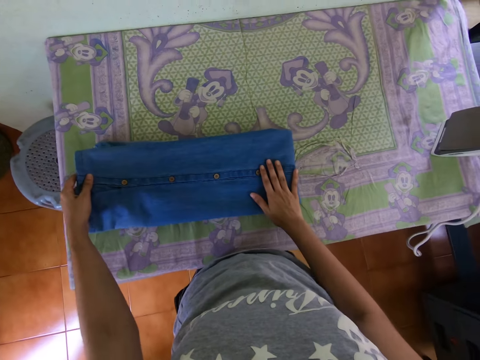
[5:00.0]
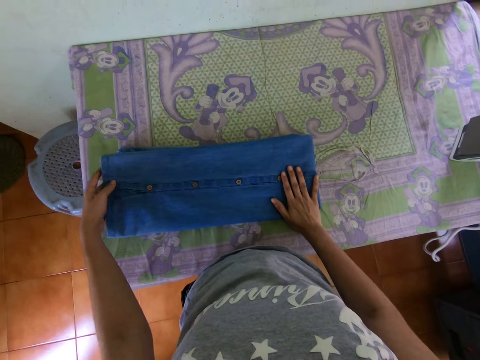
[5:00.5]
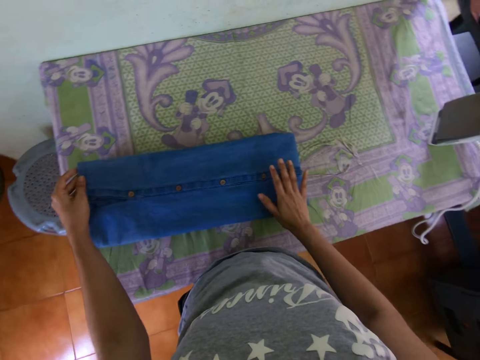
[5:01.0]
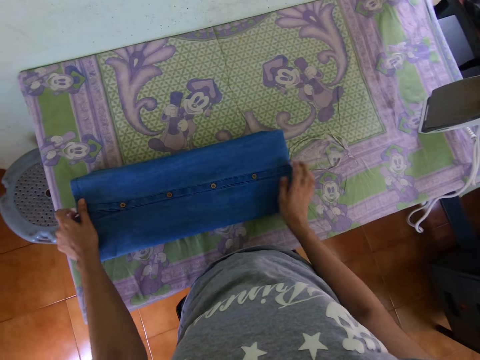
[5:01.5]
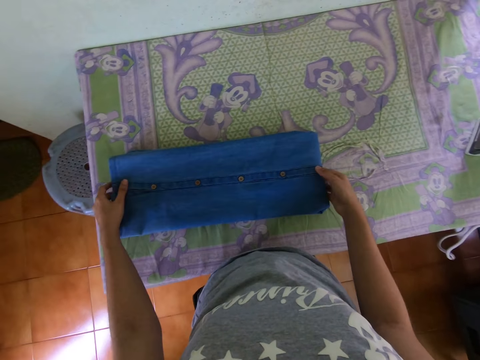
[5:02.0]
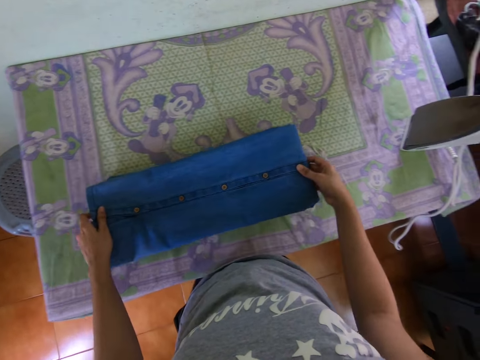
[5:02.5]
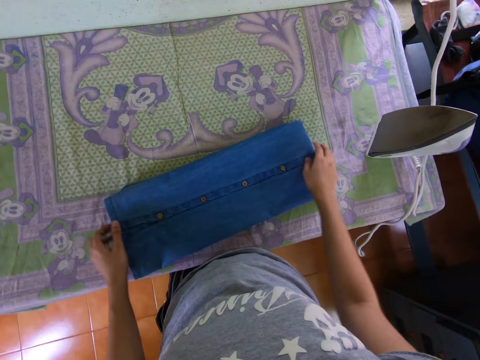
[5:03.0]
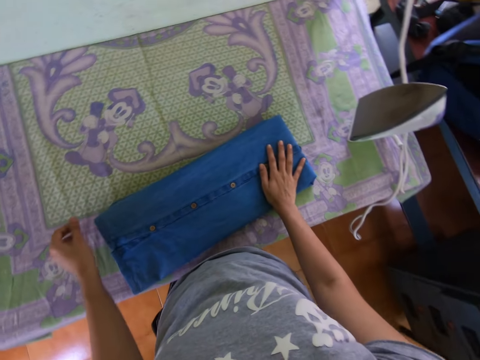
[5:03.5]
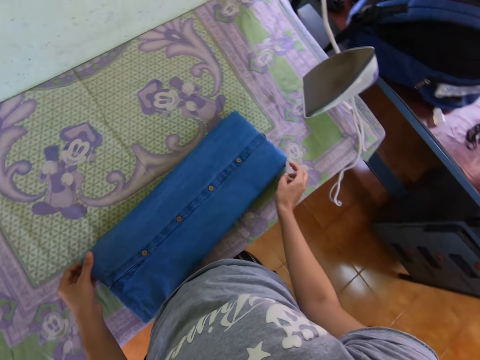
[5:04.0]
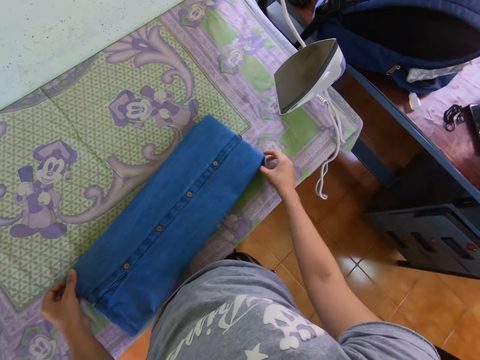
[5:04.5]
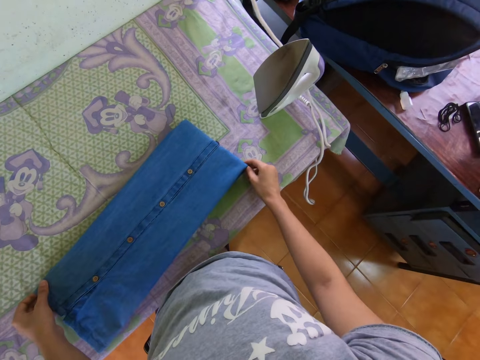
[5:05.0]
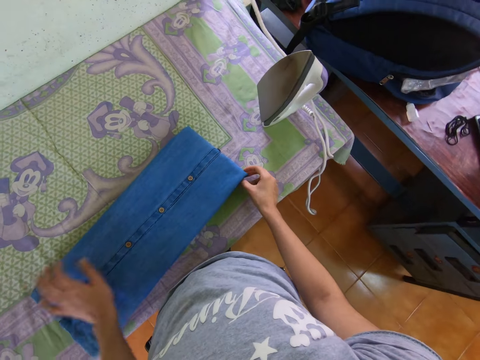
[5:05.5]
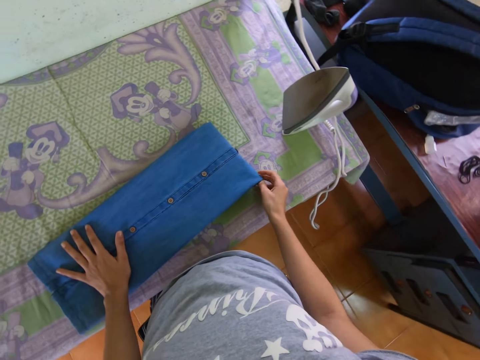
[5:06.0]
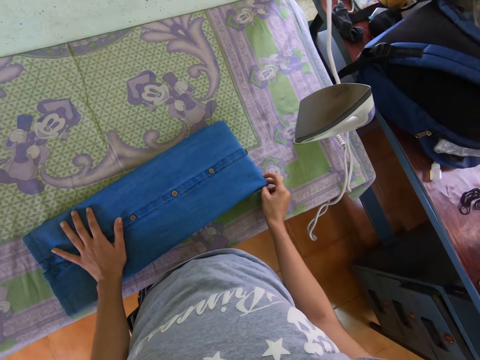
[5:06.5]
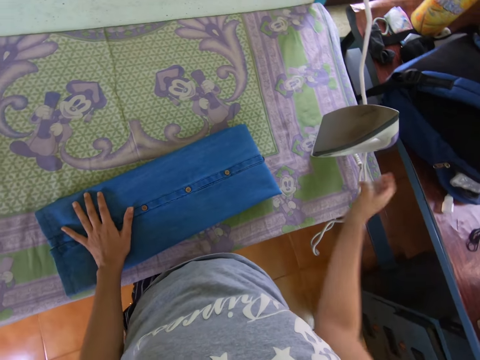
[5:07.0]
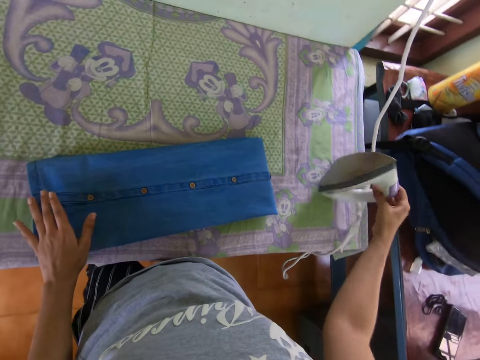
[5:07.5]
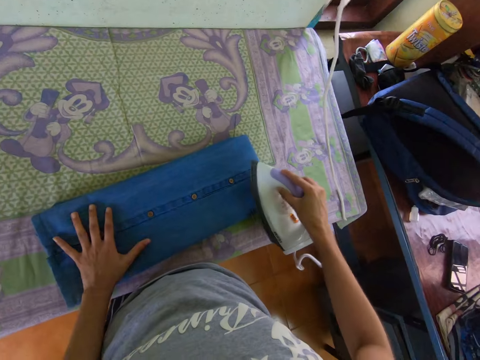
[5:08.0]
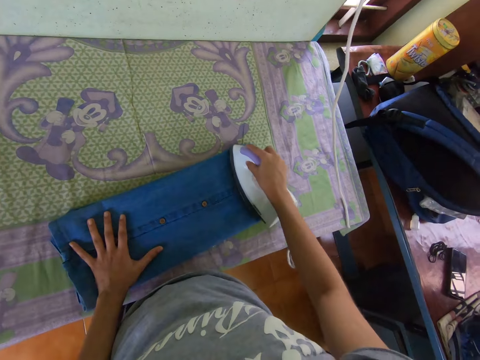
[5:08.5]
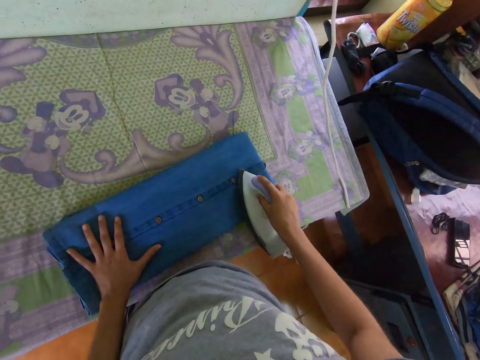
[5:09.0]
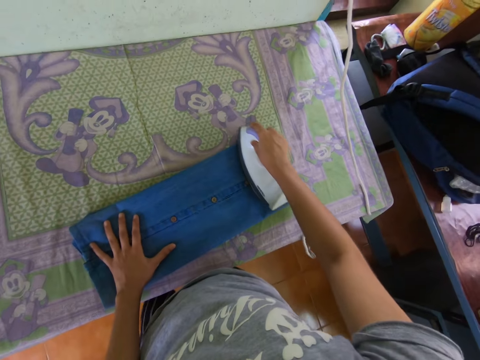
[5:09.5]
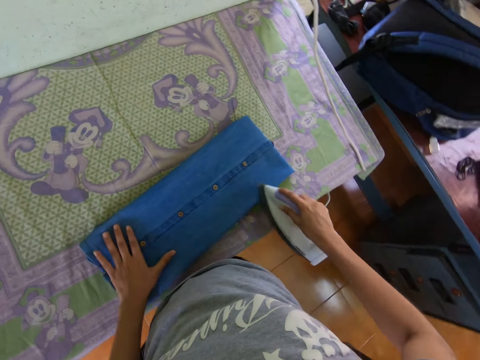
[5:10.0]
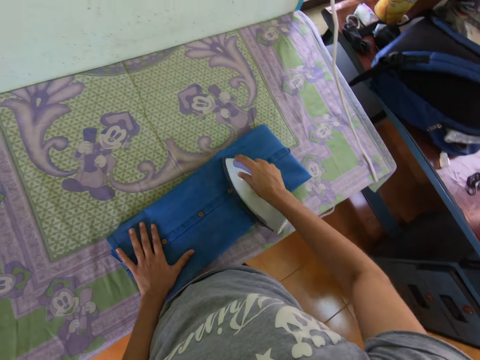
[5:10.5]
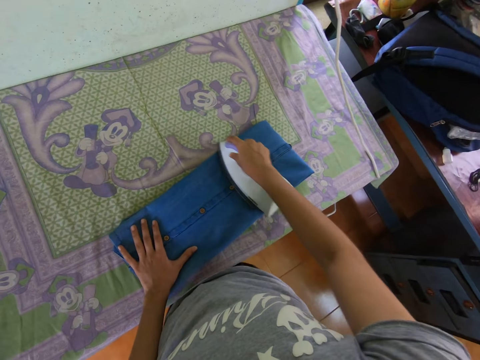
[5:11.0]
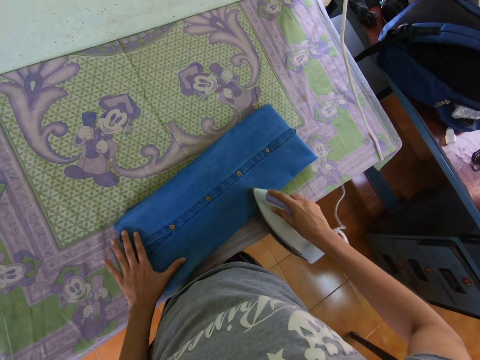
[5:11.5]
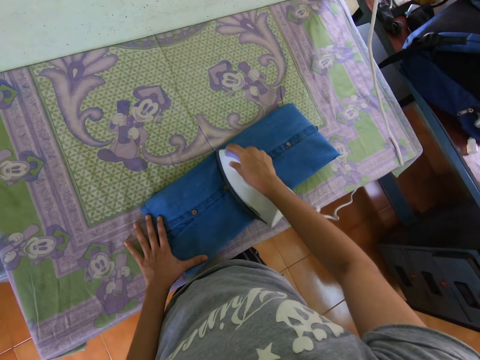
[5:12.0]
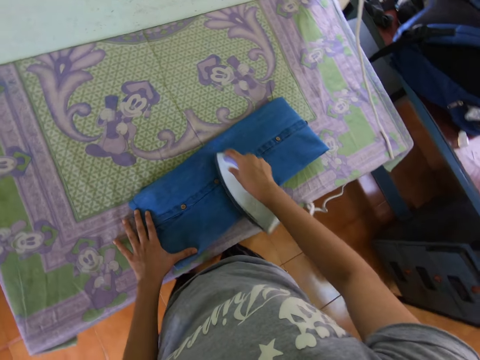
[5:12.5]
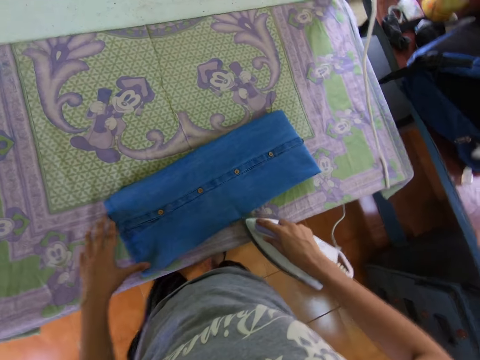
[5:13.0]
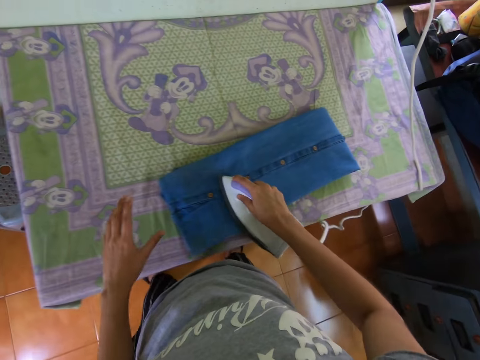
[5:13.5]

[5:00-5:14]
The camera wearer adjusts the cloth. They pick up the iron box. They iron the dress with the iron box.

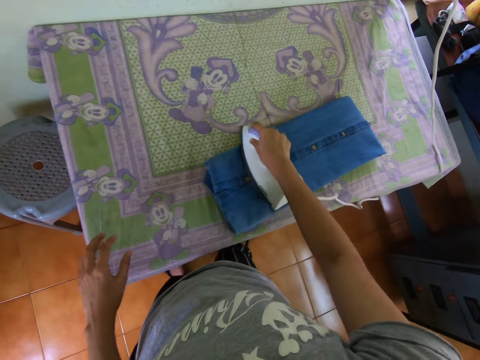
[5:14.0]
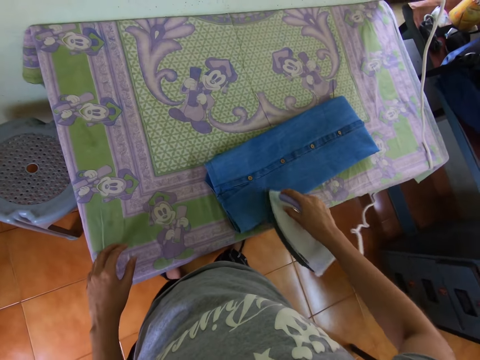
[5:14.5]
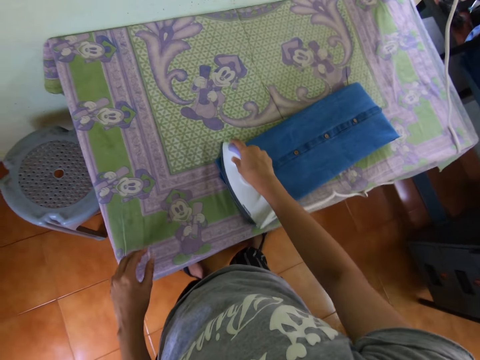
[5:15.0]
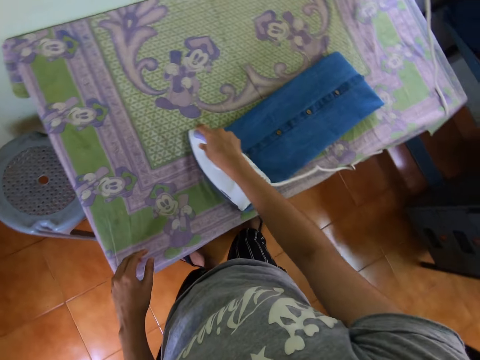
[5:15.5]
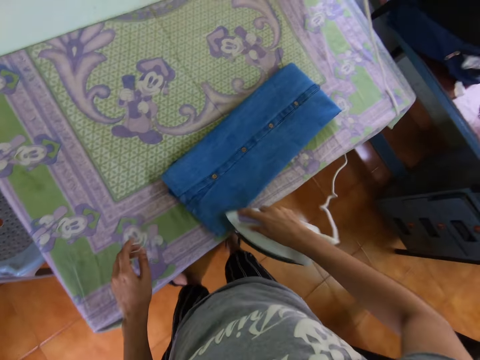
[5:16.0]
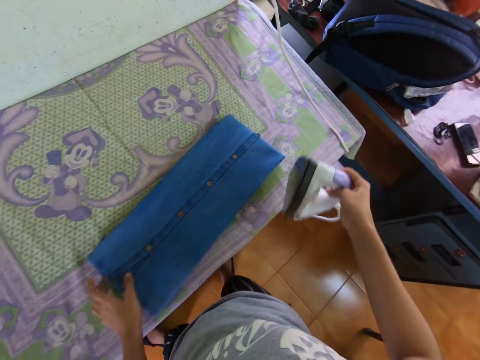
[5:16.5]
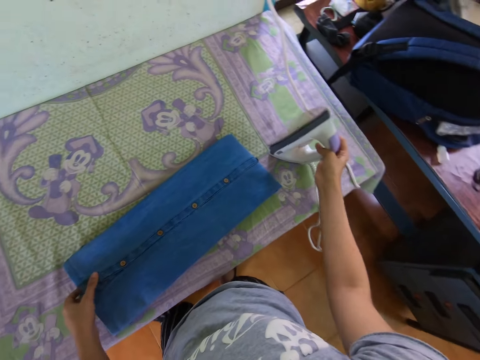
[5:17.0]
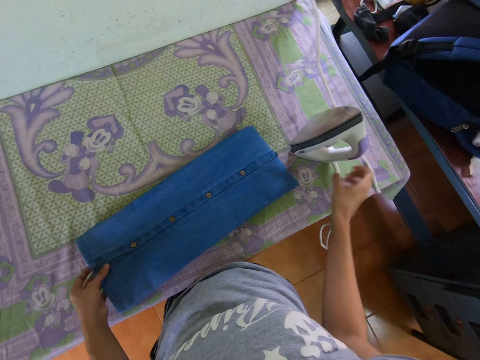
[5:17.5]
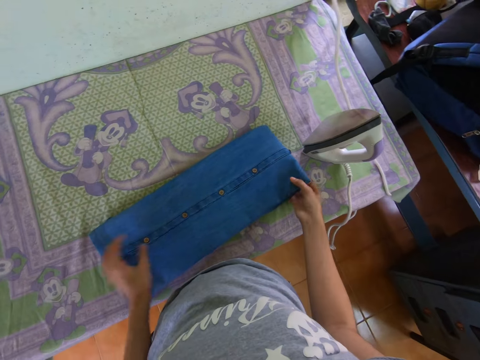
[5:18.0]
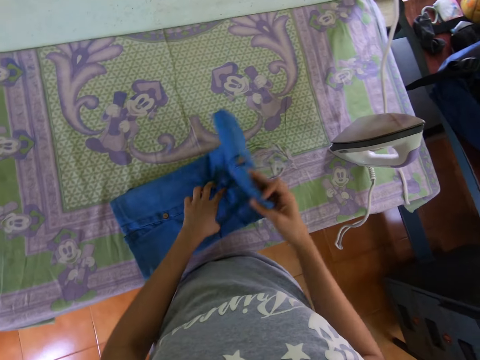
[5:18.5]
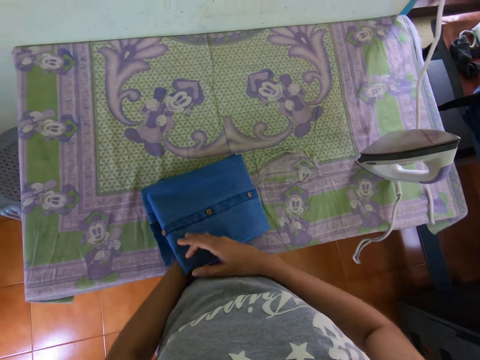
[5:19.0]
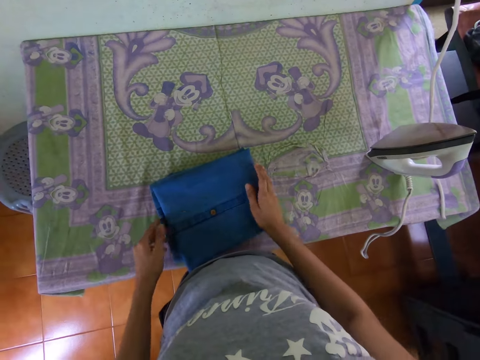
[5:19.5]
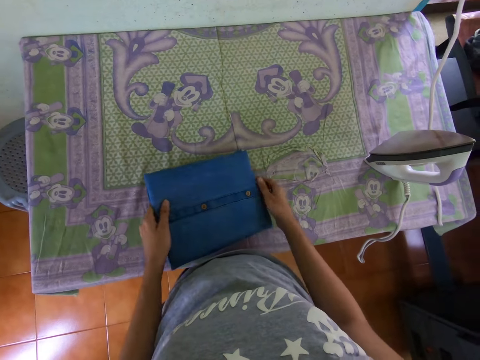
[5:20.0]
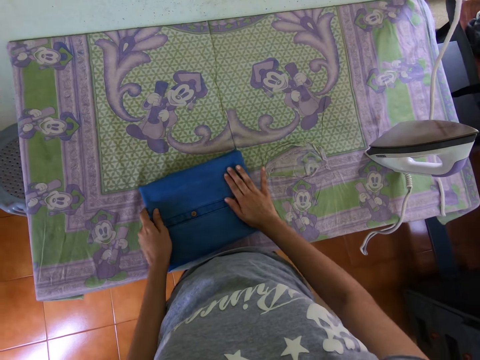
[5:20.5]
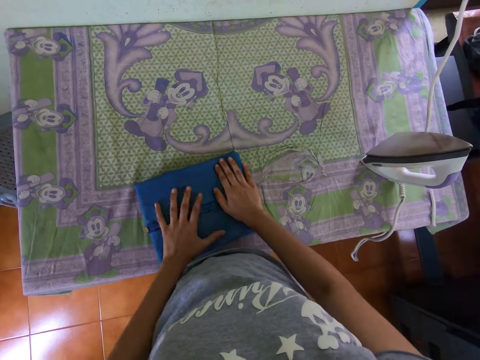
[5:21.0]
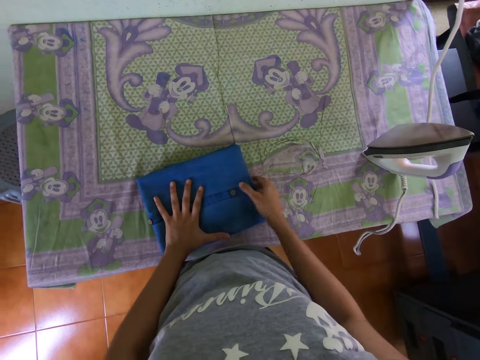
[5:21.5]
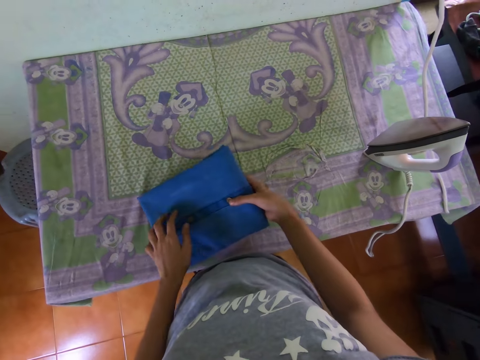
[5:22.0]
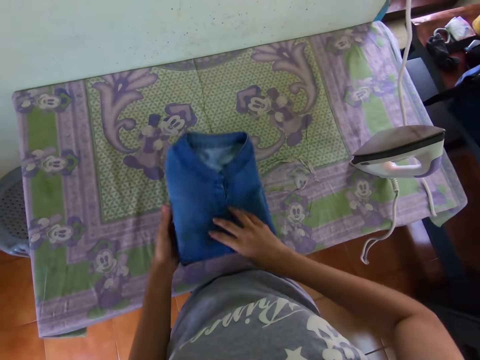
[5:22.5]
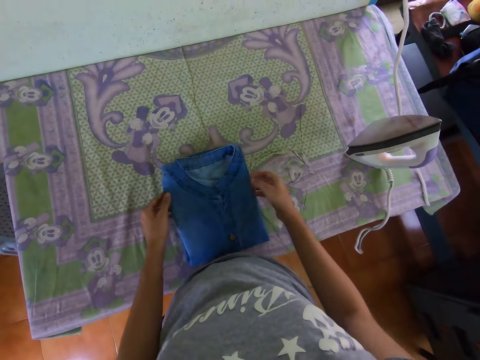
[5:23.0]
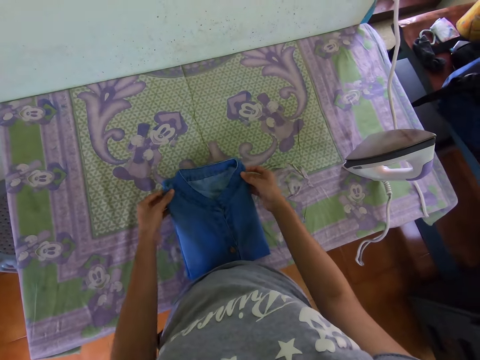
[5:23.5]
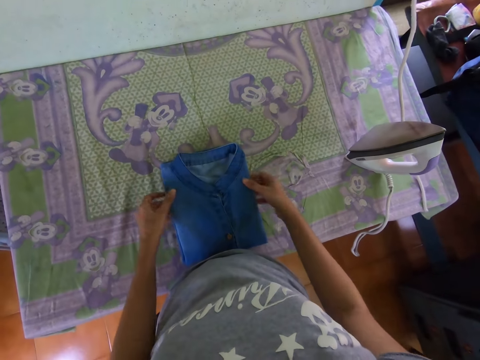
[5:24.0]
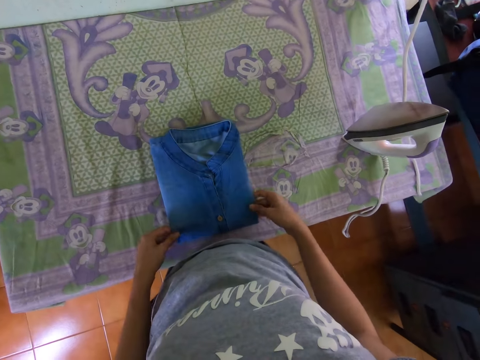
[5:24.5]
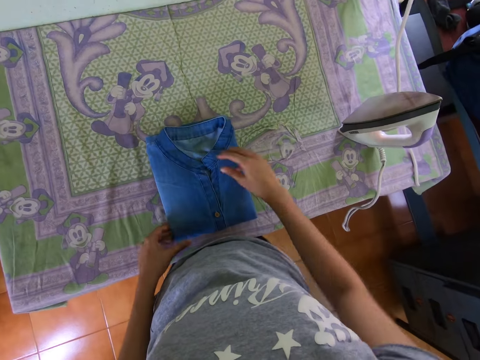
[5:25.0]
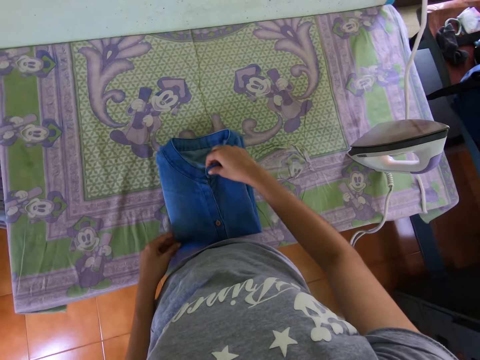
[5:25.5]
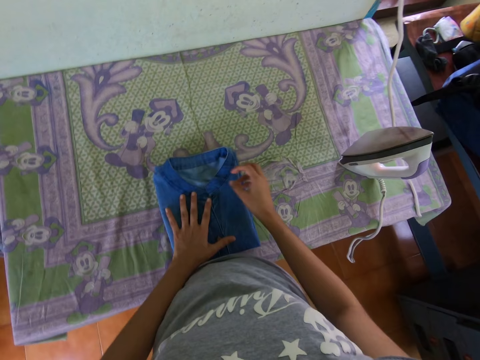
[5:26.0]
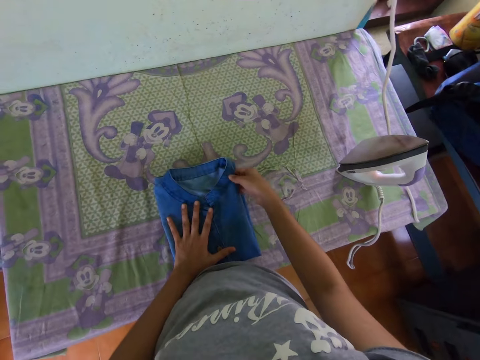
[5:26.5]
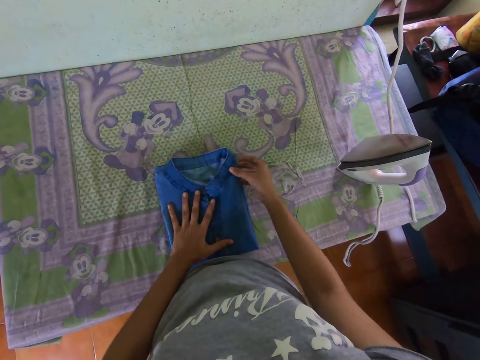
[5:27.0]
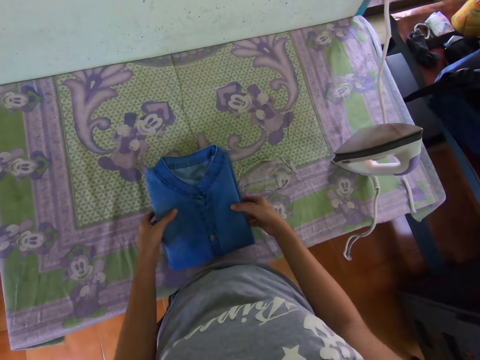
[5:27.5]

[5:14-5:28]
The camera wearer puts the ironing box on the ironing table. They fold the dress on the table. They adjust the cloth. They turn the dress on the table. They fold the dress on the table.
